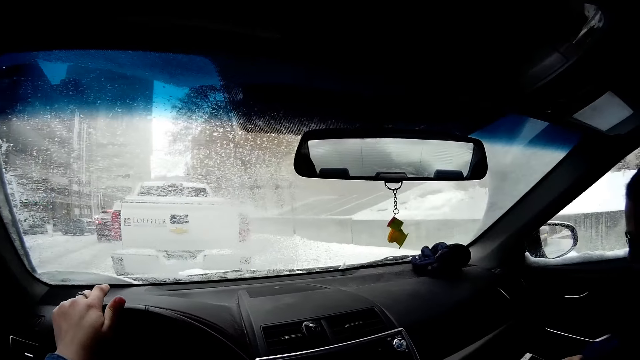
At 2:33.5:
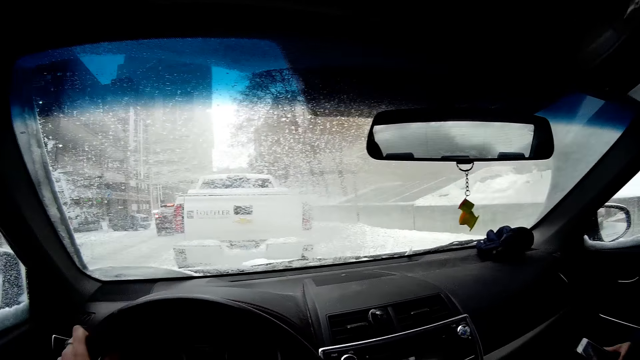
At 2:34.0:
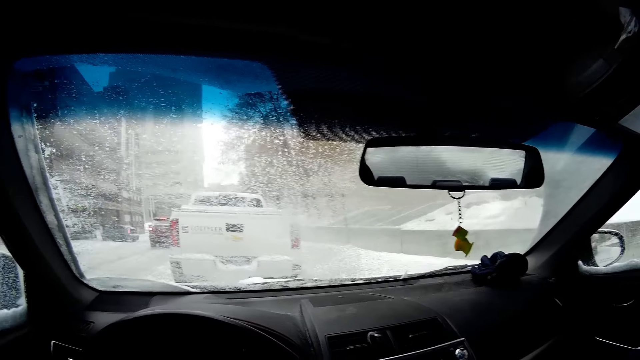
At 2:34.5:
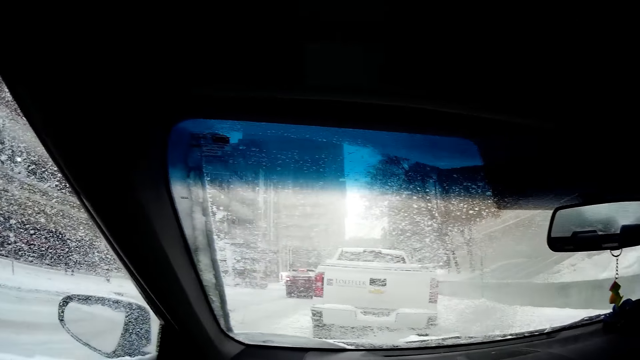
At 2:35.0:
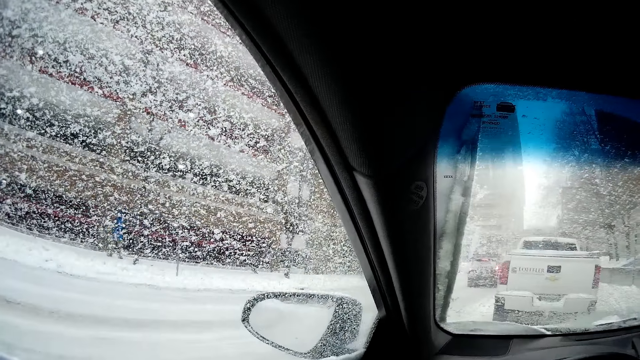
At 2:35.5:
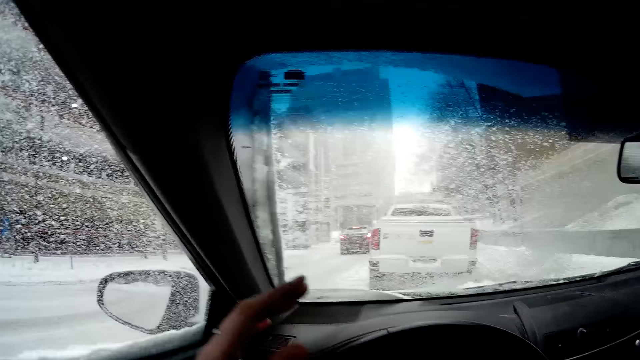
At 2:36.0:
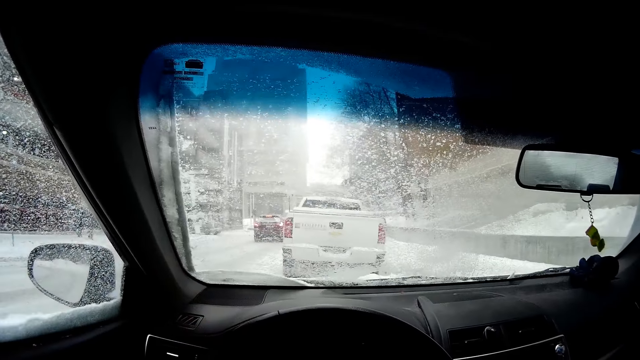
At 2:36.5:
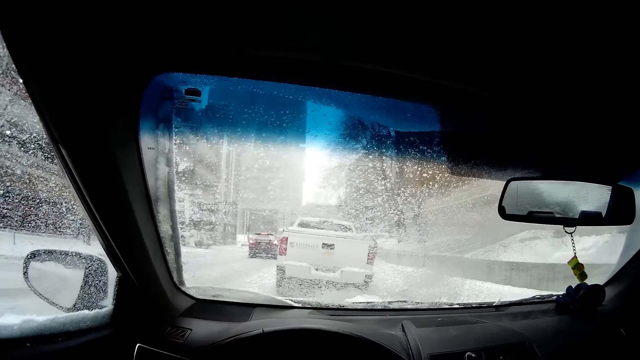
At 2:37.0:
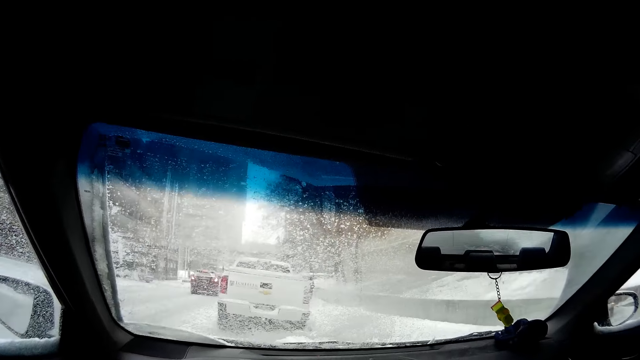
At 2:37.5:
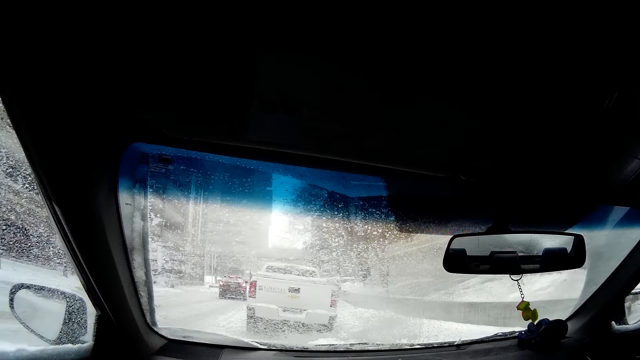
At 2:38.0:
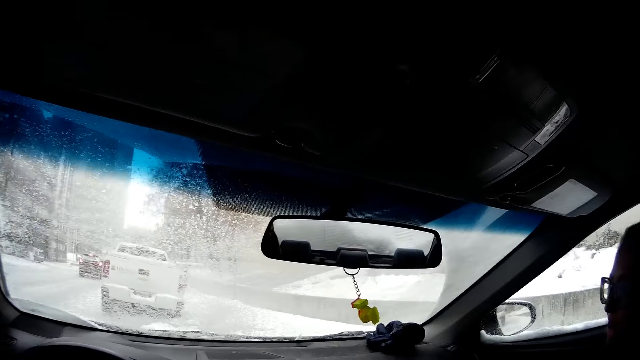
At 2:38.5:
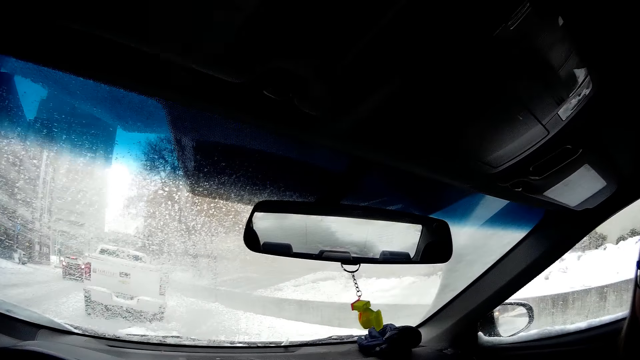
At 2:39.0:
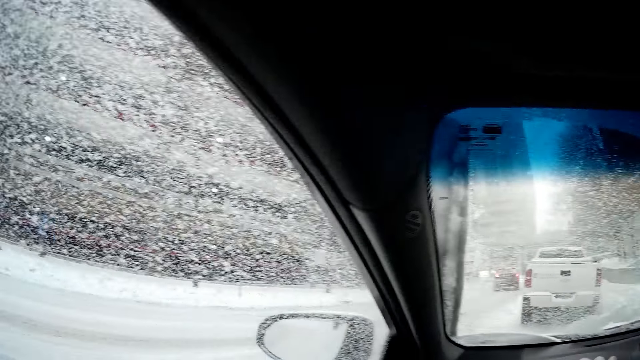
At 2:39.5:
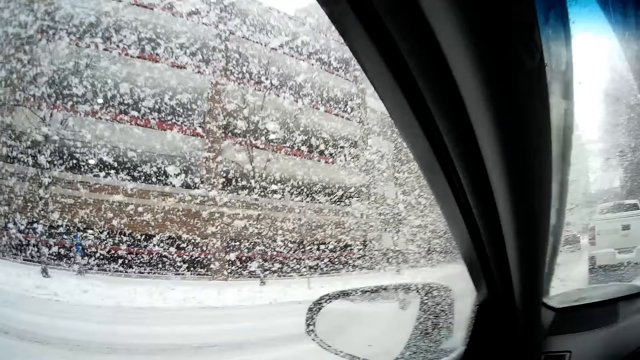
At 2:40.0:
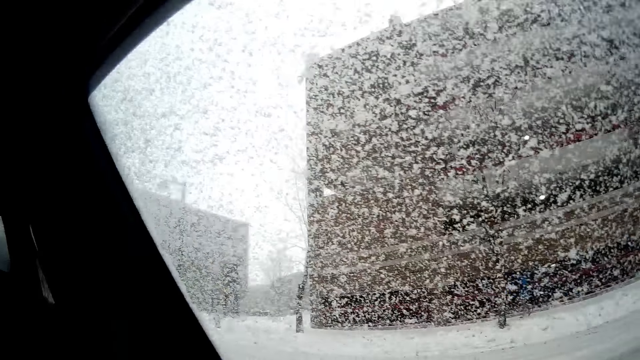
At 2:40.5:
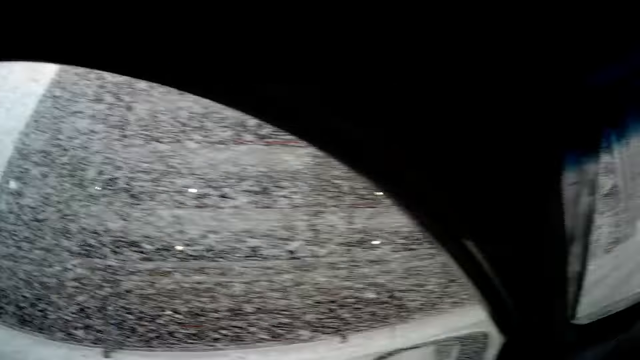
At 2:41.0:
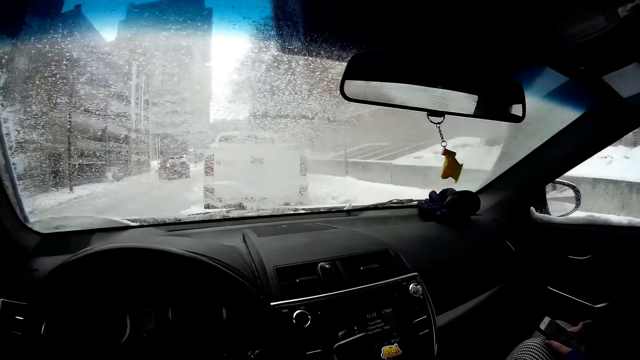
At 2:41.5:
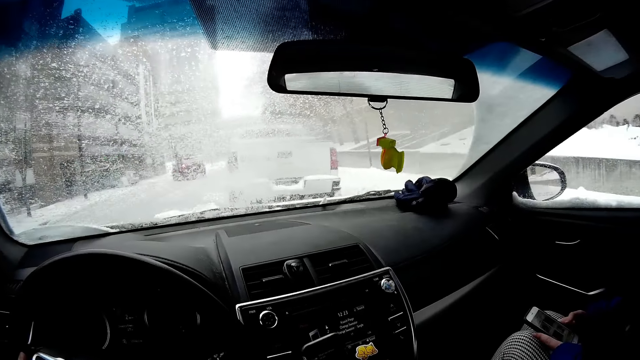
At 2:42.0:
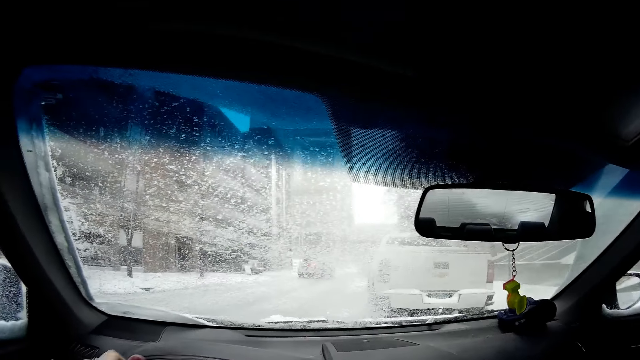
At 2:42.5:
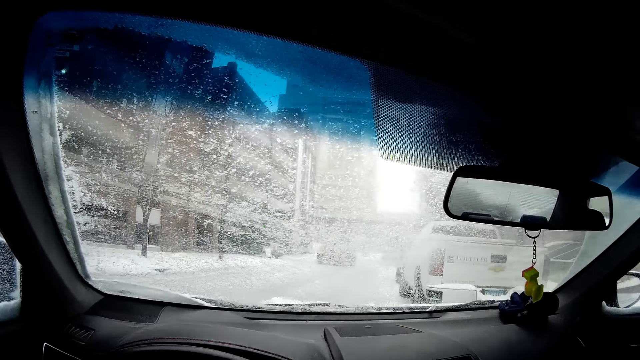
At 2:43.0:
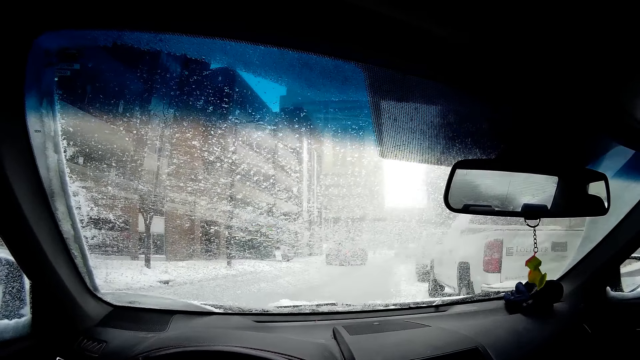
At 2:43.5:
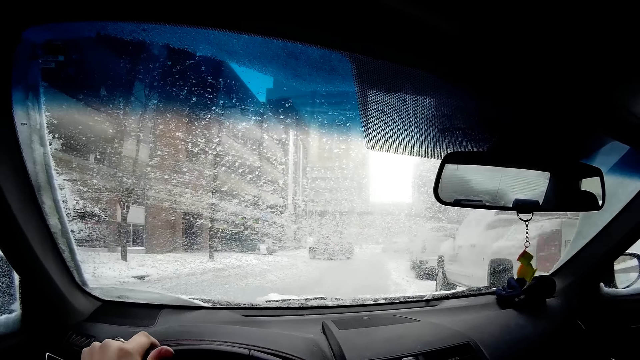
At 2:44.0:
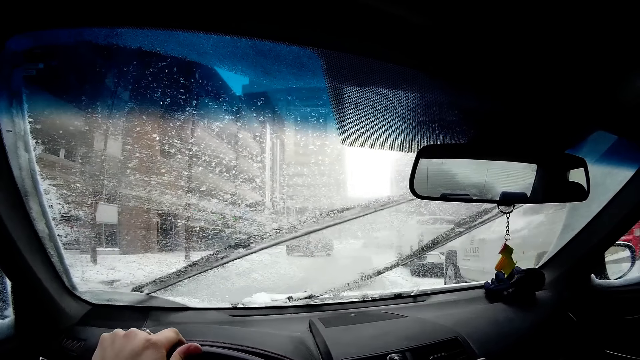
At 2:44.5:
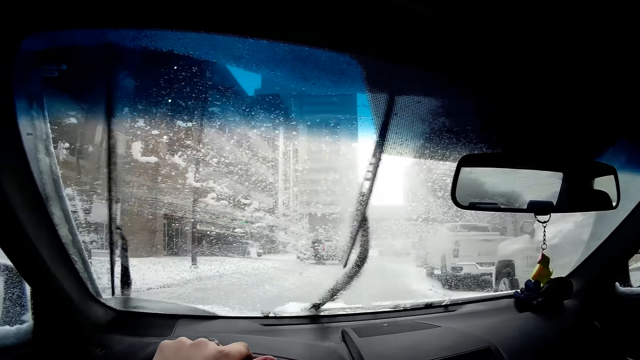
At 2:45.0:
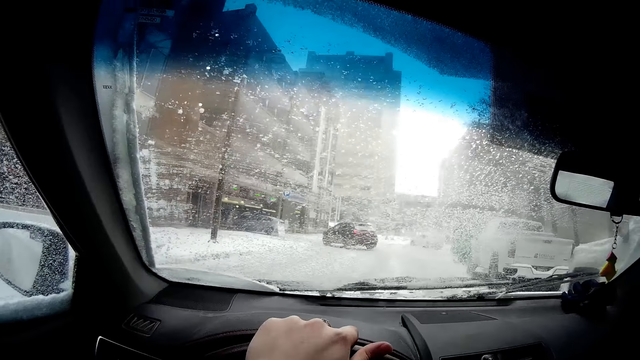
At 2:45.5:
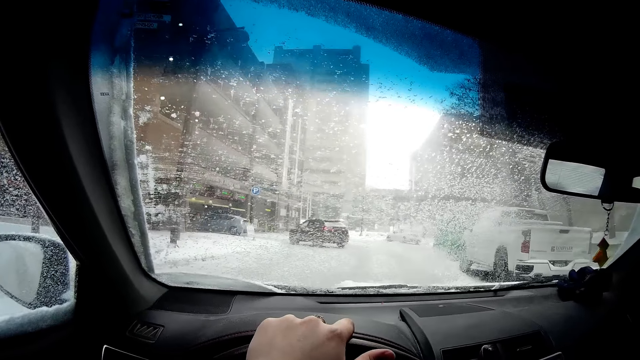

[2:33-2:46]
The camera wearer drives the car.

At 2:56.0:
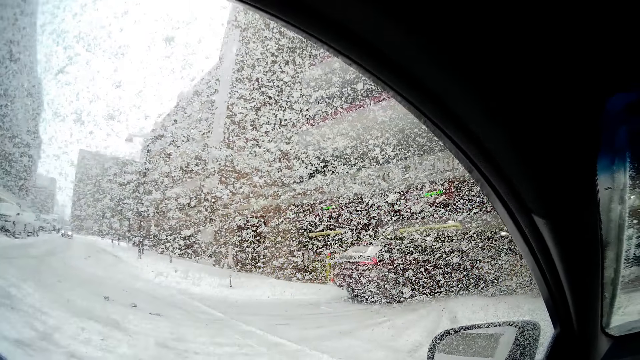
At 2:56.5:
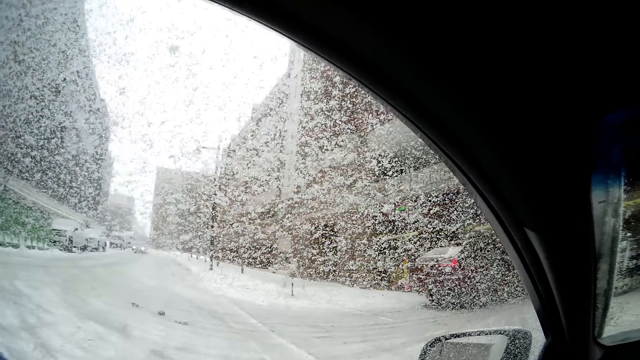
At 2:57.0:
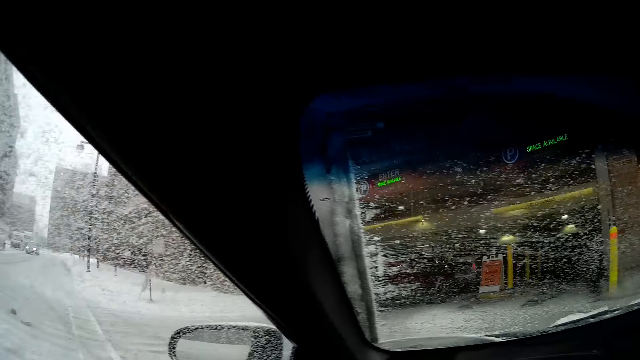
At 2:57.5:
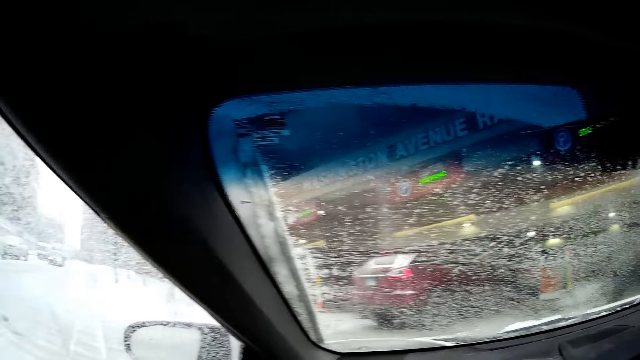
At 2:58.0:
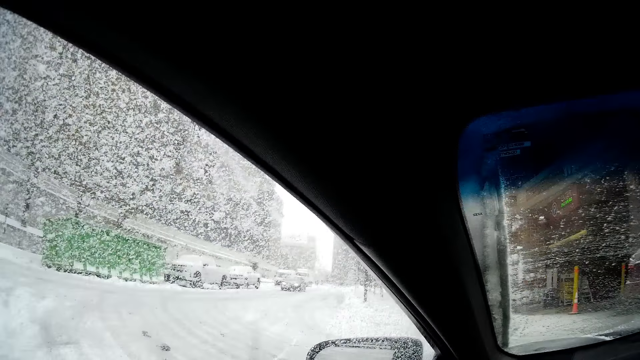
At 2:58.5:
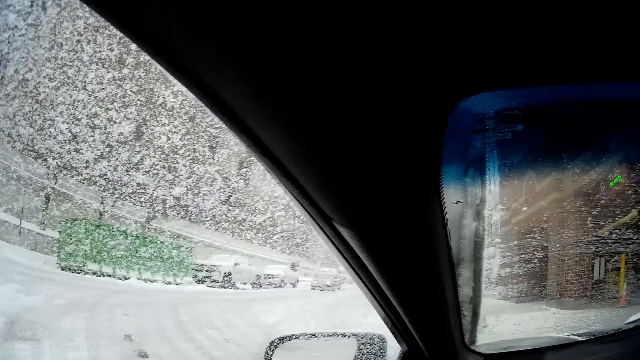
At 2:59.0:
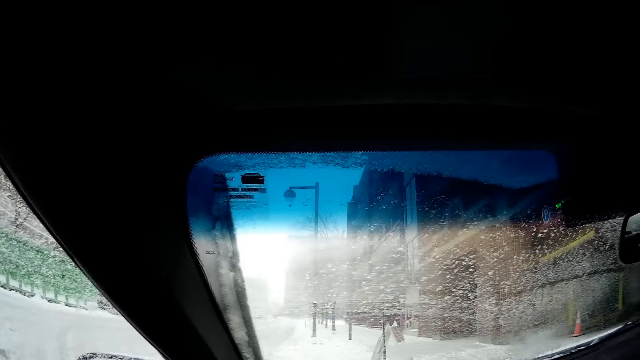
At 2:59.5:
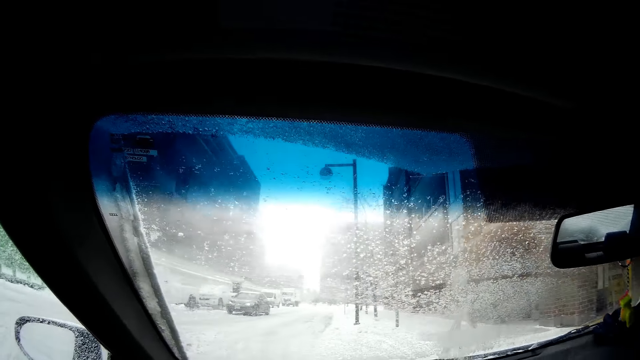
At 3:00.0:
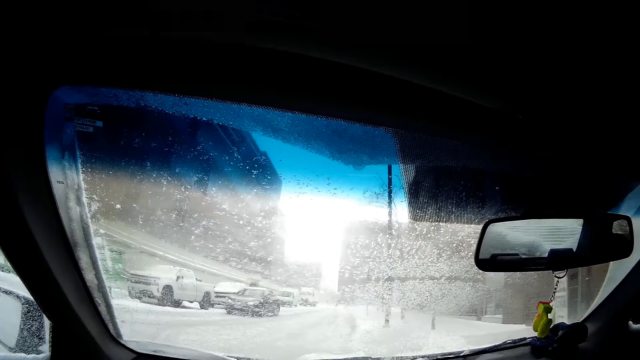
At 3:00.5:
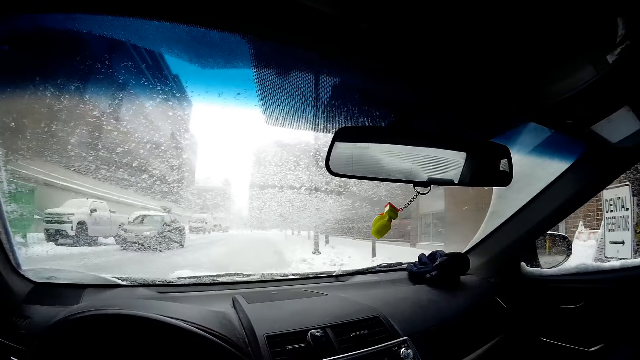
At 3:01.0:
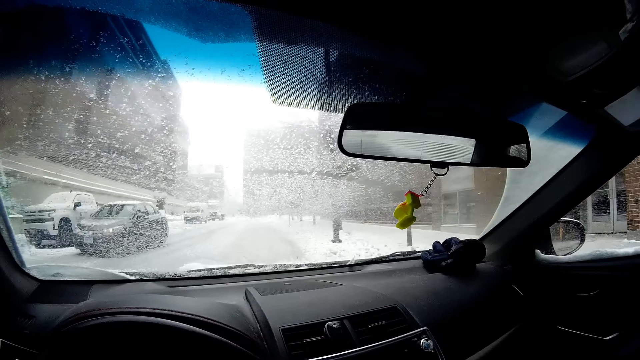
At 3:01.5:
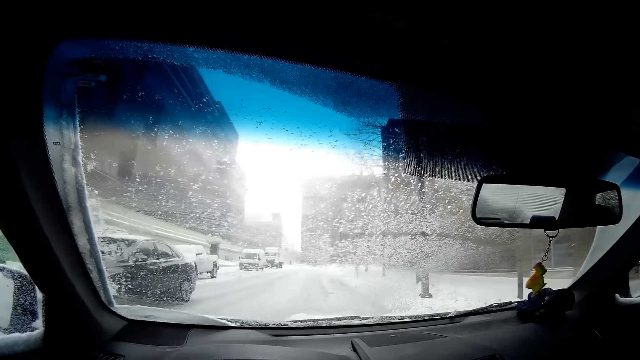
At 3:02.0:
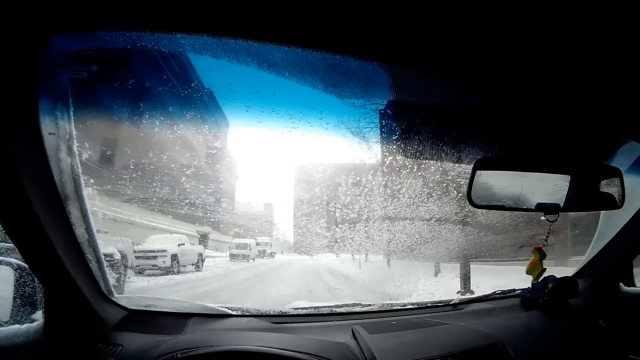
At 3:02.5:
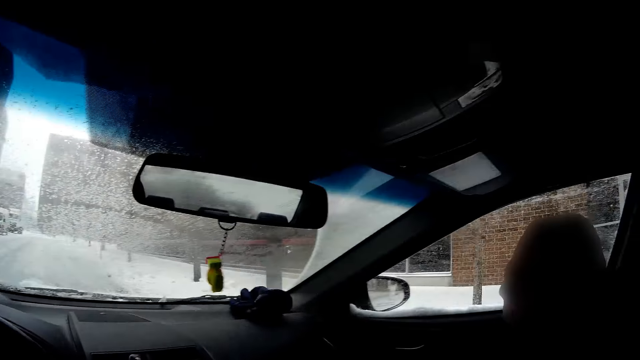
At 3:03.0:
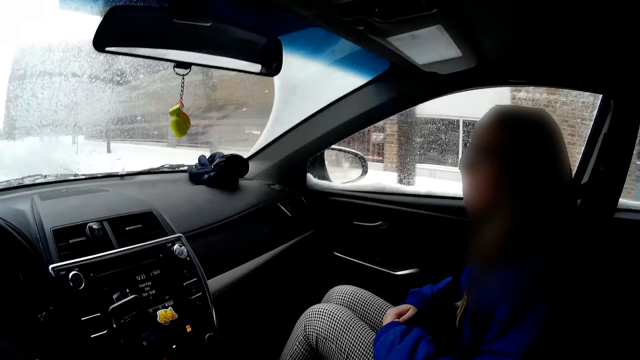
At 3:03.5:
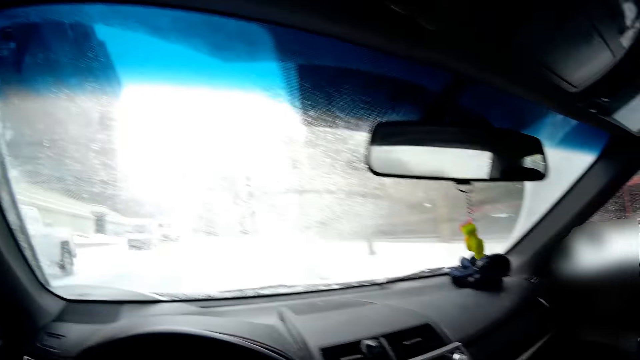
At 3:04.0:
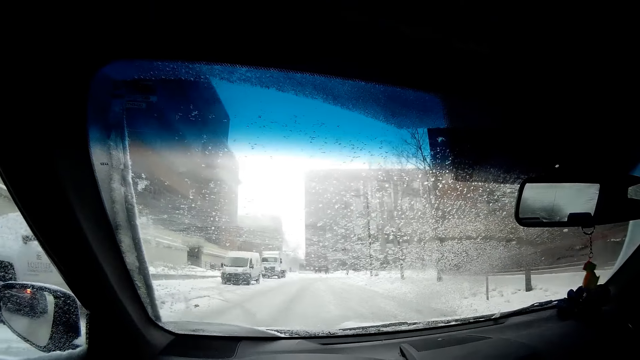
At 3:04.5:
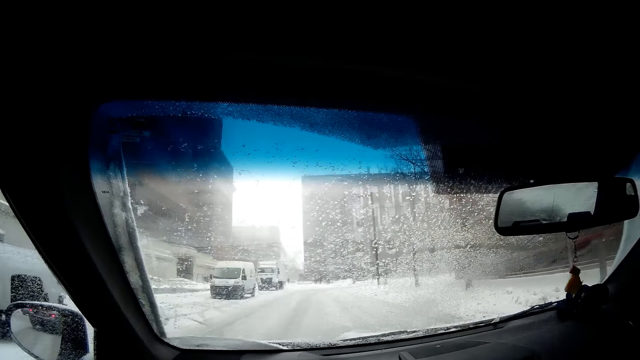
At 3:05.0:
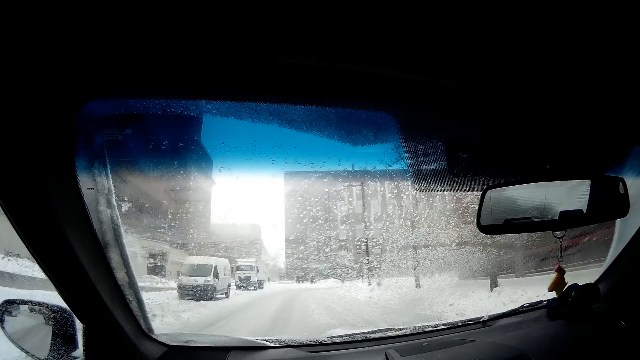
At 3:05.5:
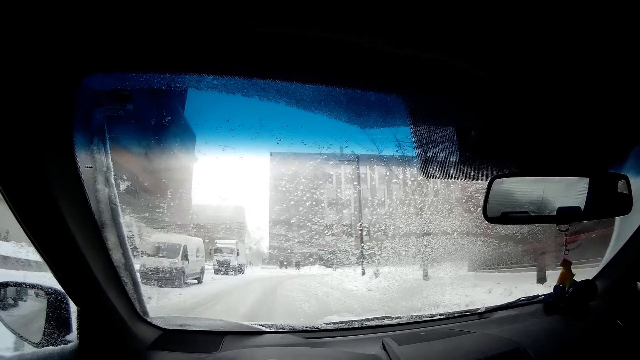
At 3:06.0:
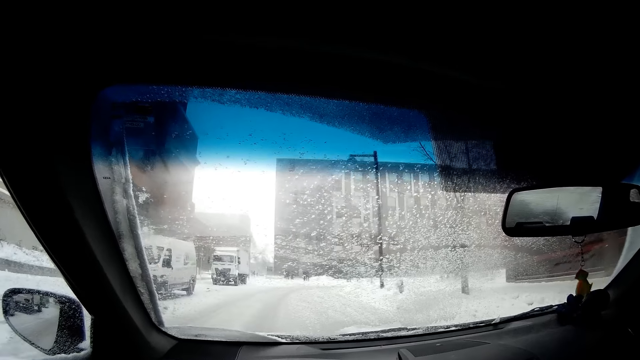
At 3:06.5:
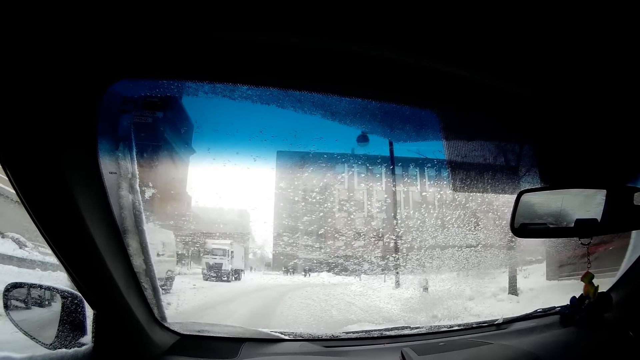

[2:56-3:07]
The camera wearer turns left with the car. A lady looks around.
